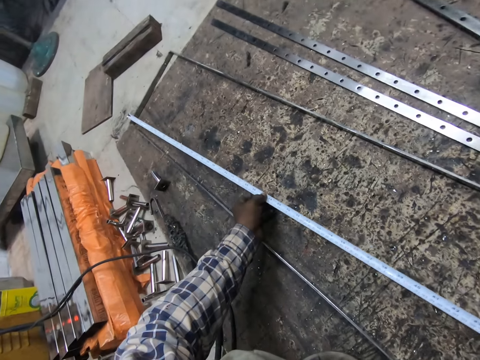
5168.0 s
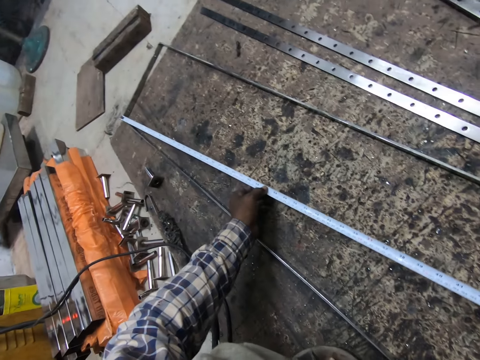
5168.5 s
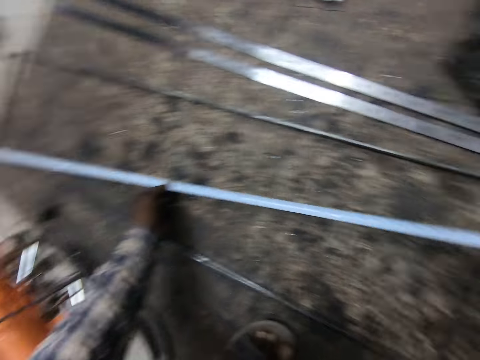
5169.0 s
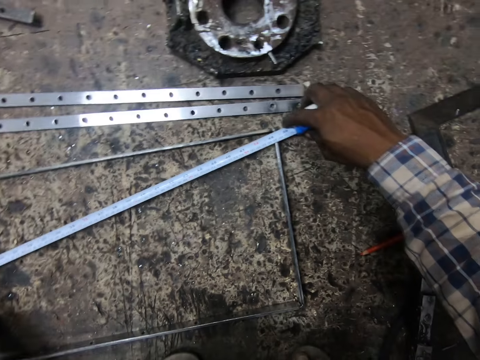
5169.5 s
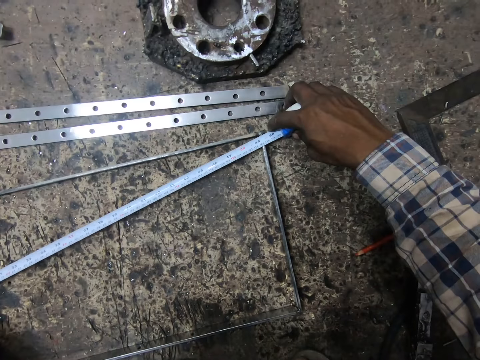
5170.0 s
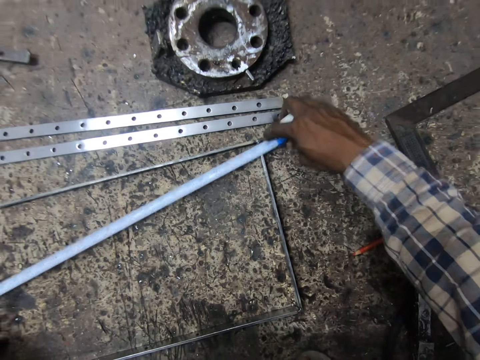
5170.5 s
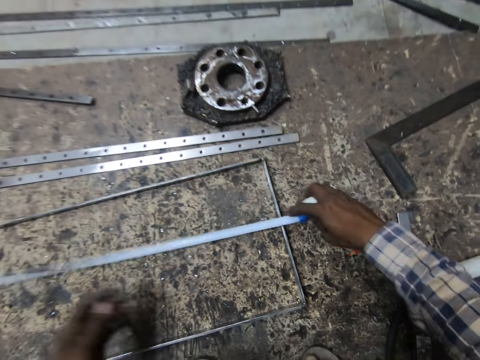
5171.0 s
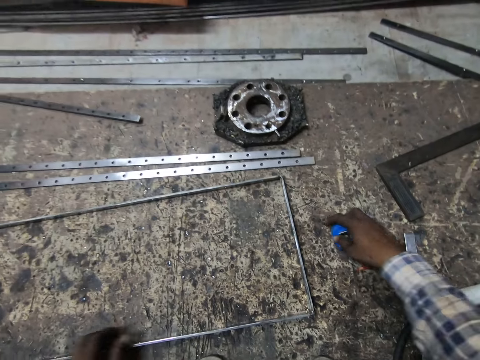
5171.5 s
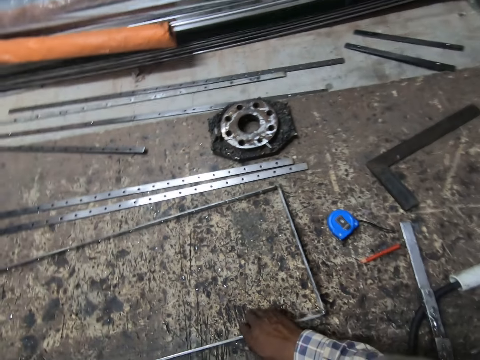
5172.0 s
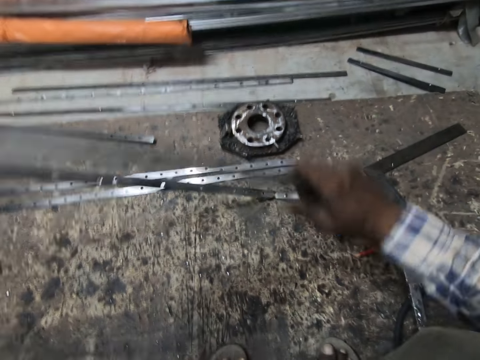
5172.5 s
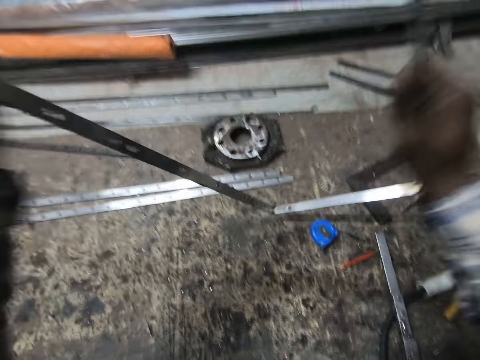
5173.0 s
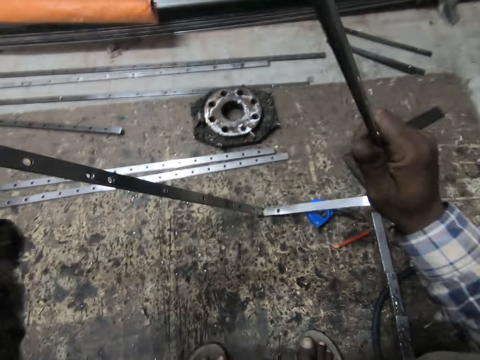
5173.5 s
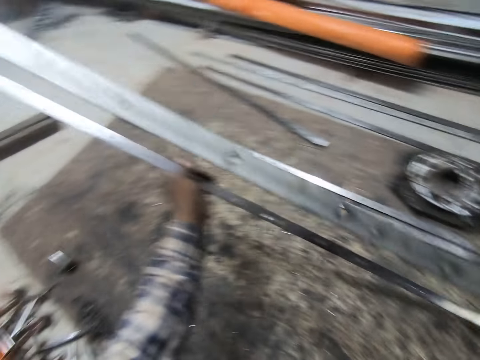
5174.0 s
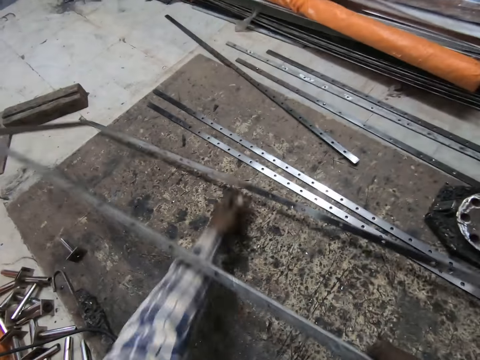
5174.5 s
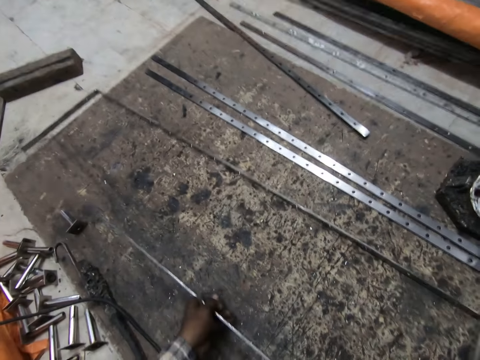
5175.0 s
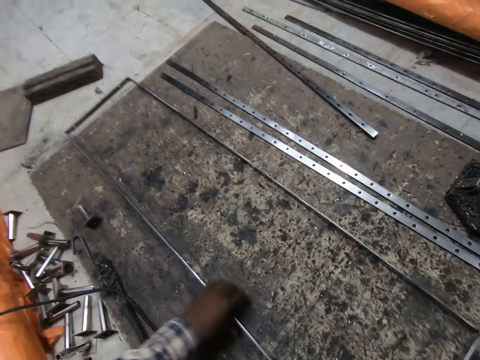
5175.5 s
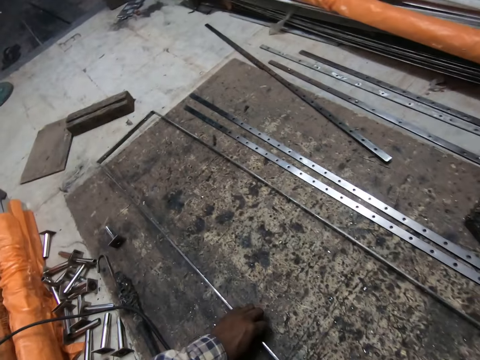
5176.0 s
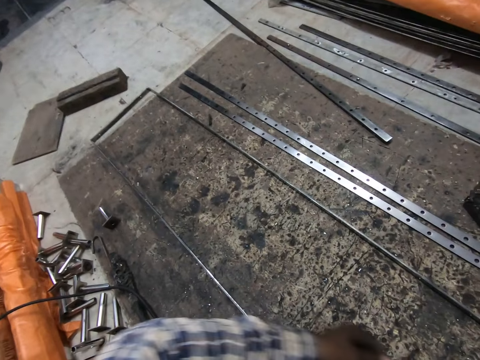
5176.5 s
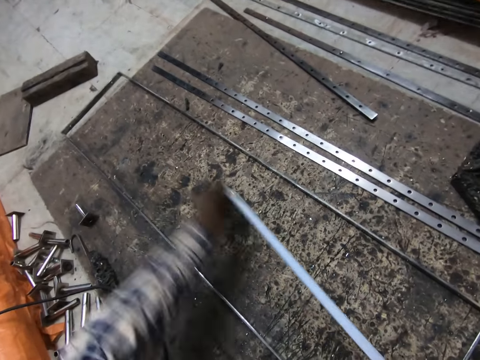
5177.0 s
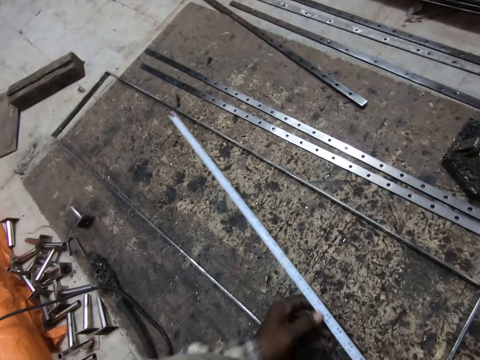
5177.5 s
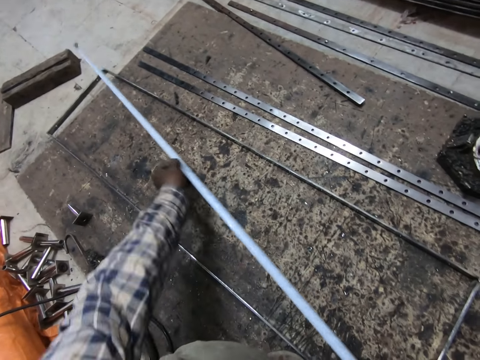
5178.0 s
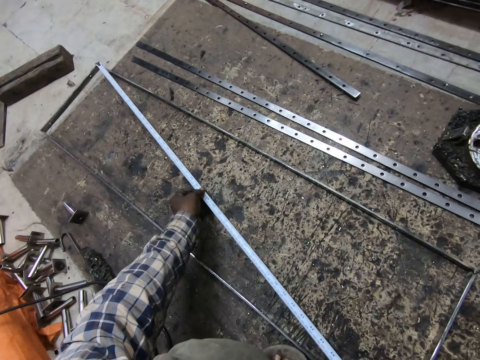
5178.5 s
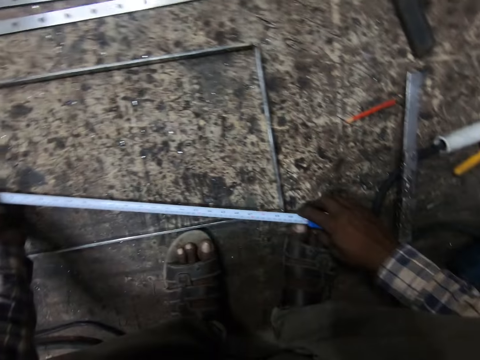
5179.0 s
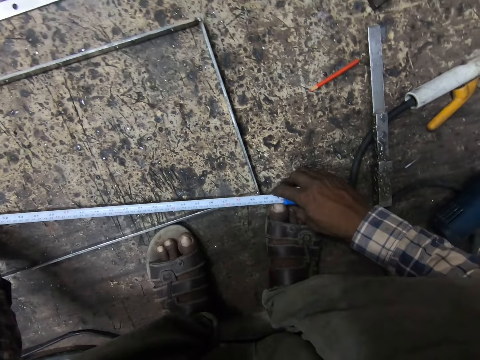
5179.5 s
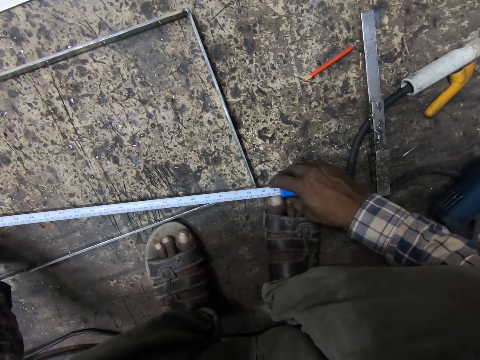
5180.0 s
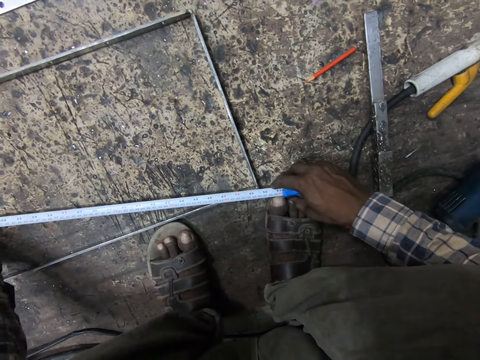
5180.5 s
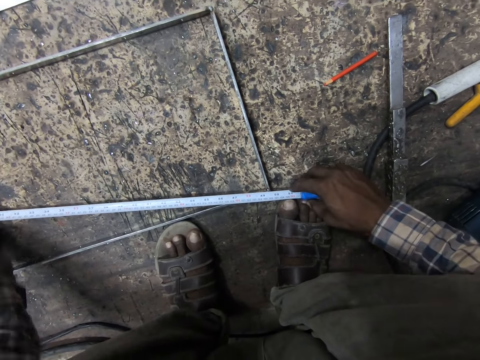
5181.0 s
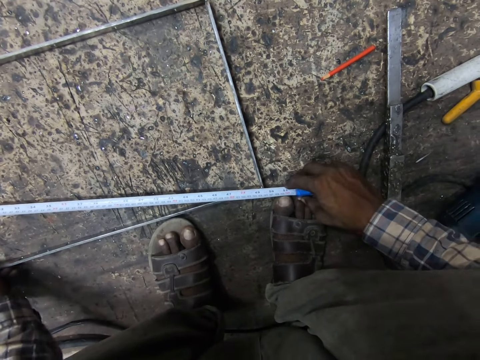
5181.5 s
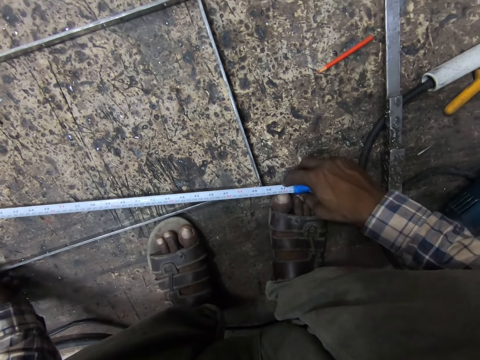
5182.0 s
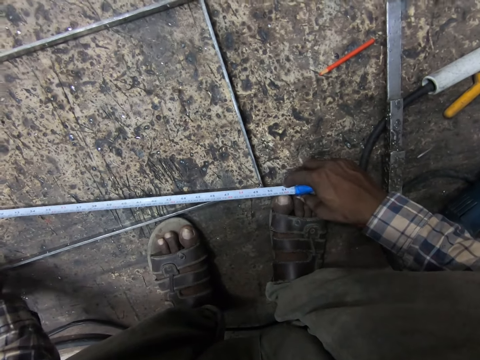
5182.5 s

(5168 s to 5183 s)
The camera wearer drops the measuring tape on the wooden slab with his right hand. He carries the welded metal or metal structure from the wooden slab. He hits the welded metal on the wooden slab. He holds the metal structure. He puts the welded metal on the wooden slab. He pulls out the tape rule from the measuring tape. He measures the welded metal with the measuring tape.

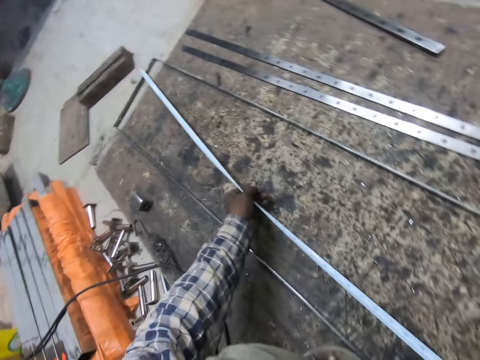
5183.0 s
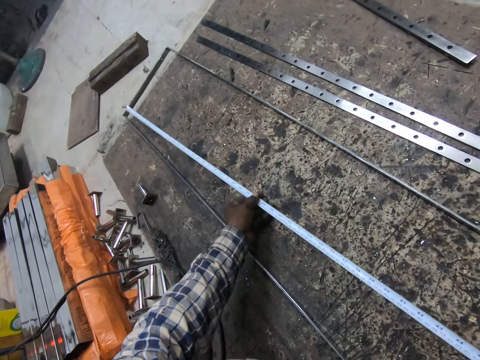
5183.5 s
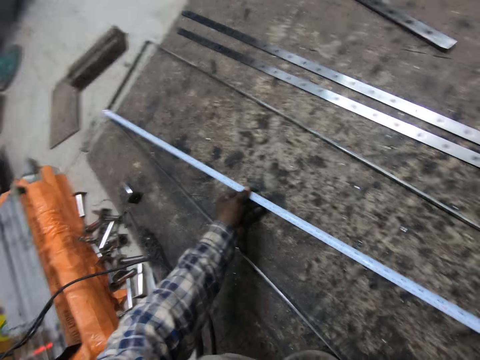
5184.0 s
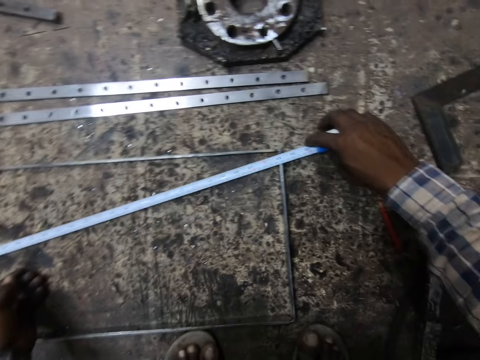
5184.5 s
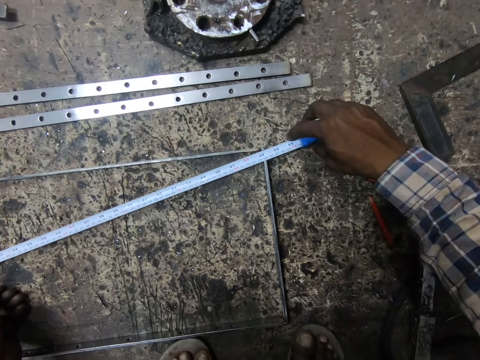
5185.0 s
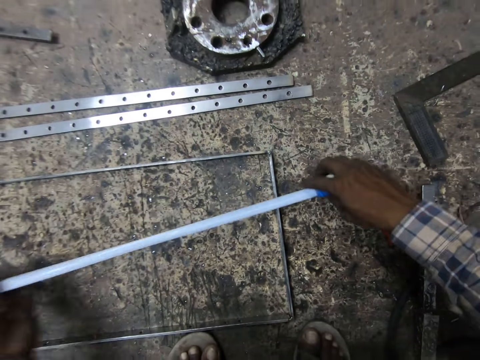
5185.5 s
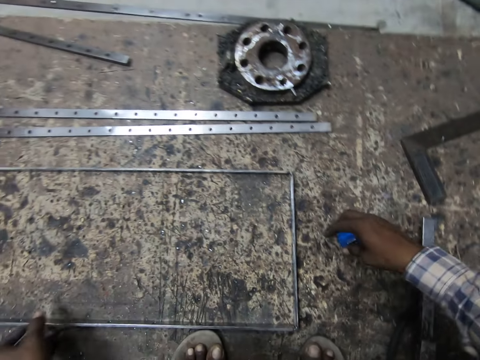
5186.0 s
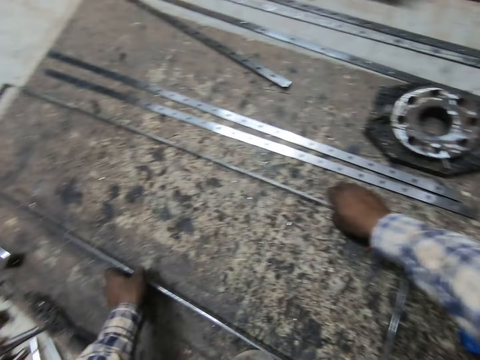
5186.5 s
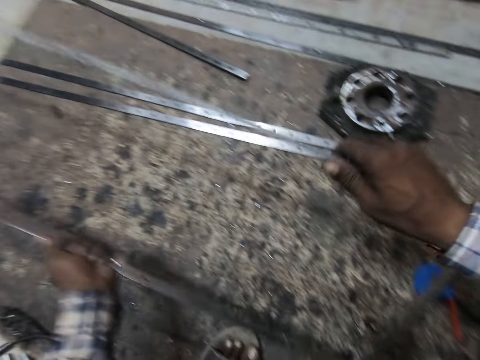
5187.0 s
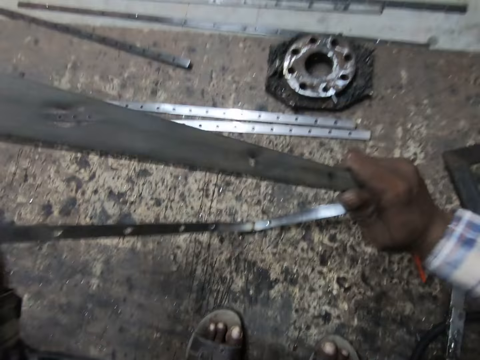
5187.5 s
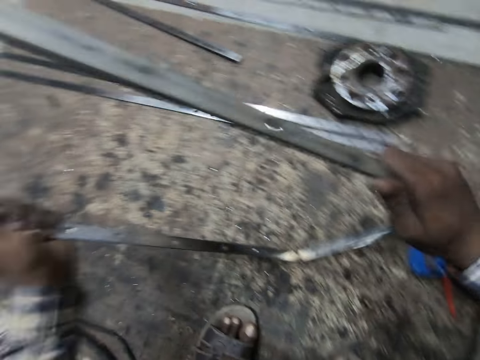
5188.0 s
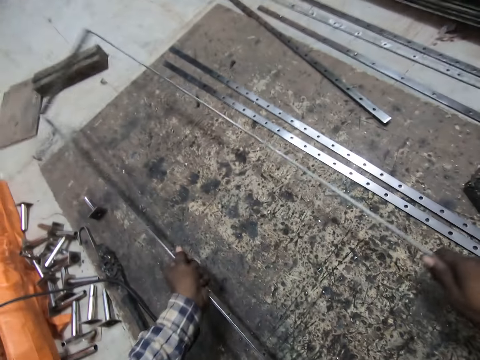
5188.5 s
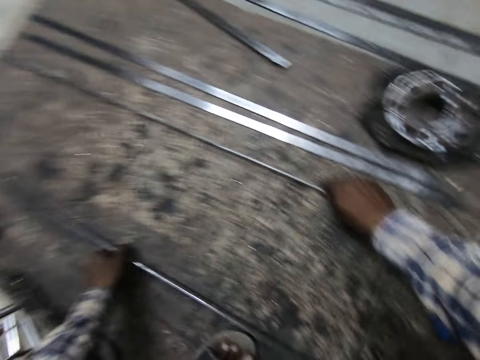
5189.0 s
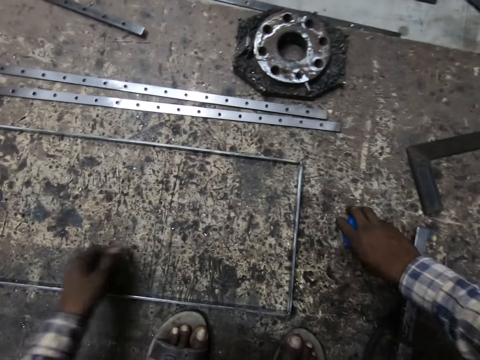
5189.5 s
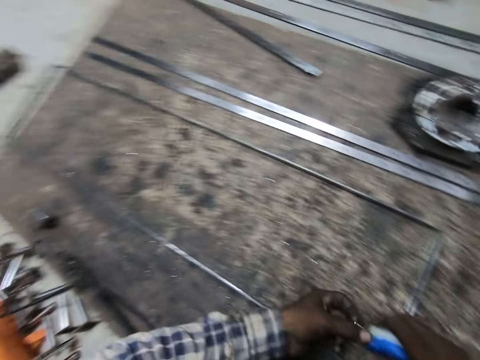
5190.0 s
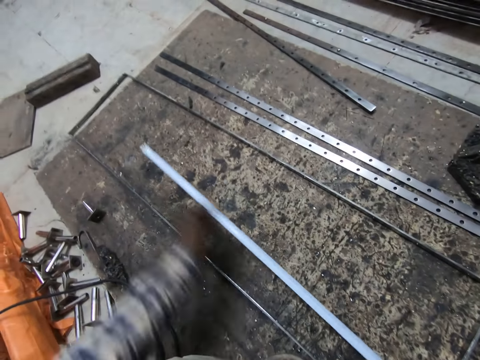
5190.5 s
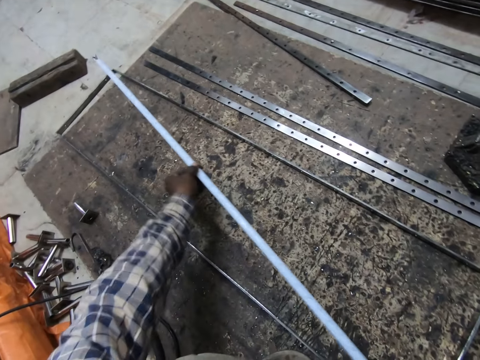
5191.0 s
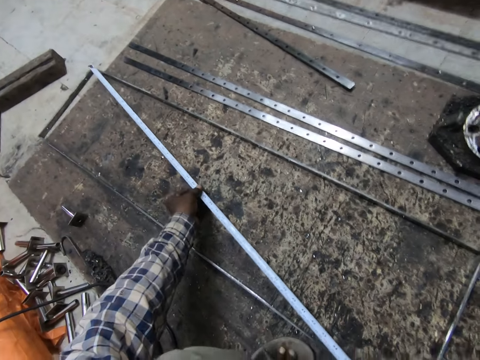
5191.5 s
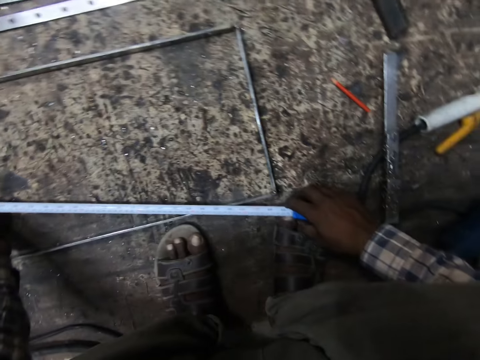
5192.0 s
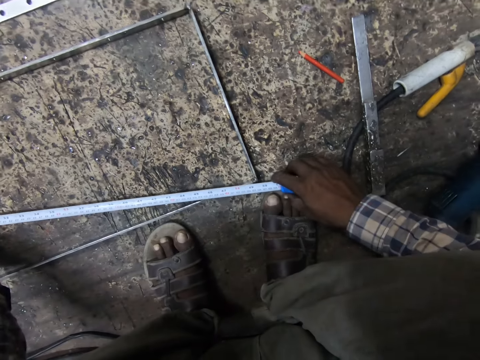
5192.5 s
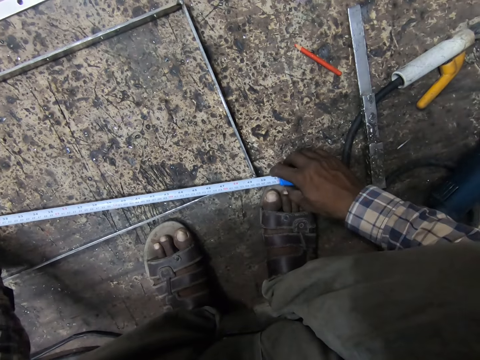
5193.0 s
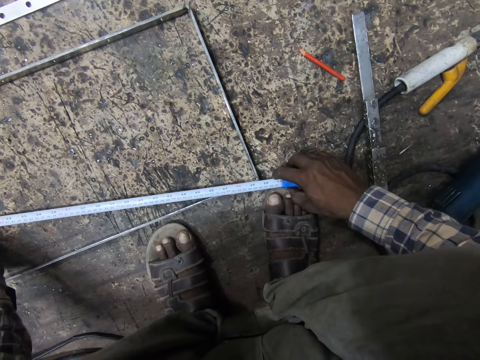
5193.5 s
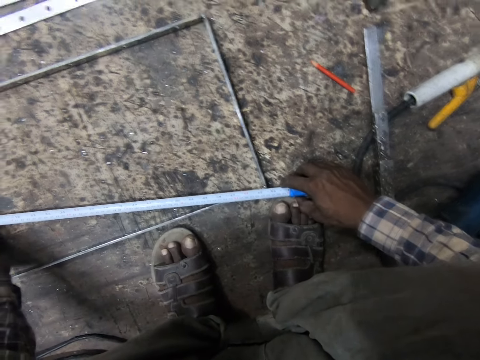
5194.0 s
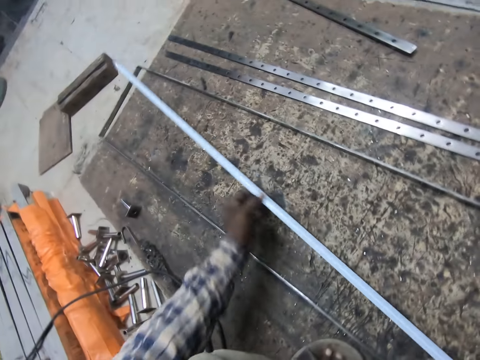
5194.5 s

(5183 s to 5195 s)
The camera wearer drops the measuring tape on the wooden slab with his right hand. He carries the welded metal or metal structure from the wooden slab. He holds the metal structure. He hits the welded metal on the wooden slab. He puts the welded metal on the wooden slab. He picks the measuring tape from the wooden slab with his right hand. He pulls out the tape rule from the measuring tape. He measures the welded metal with the measuring tape.
